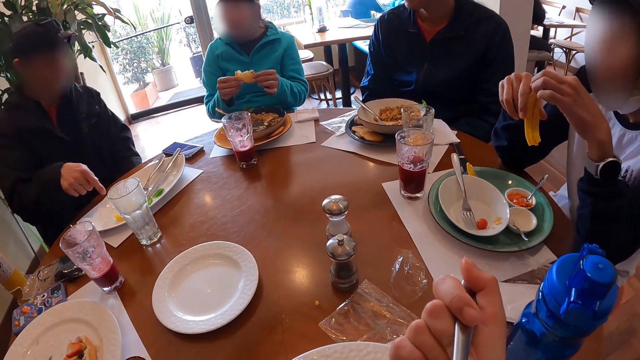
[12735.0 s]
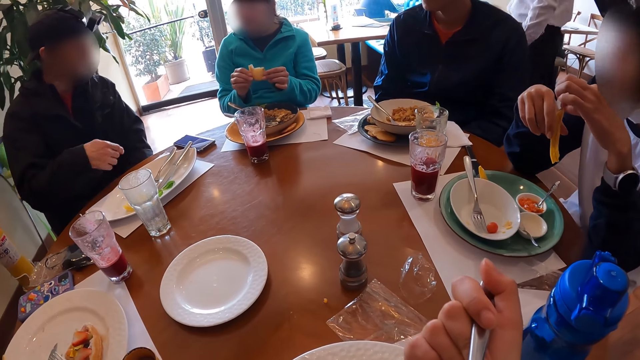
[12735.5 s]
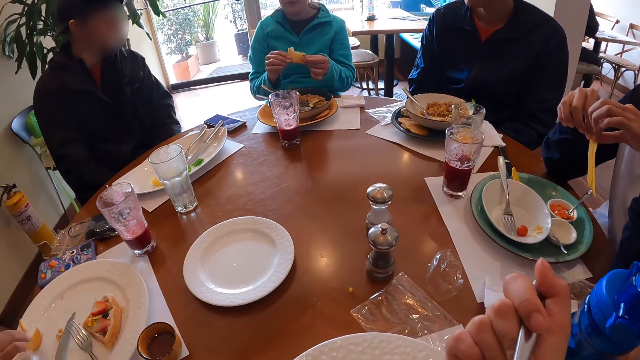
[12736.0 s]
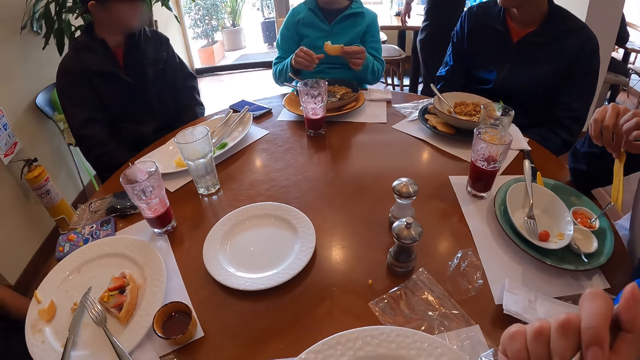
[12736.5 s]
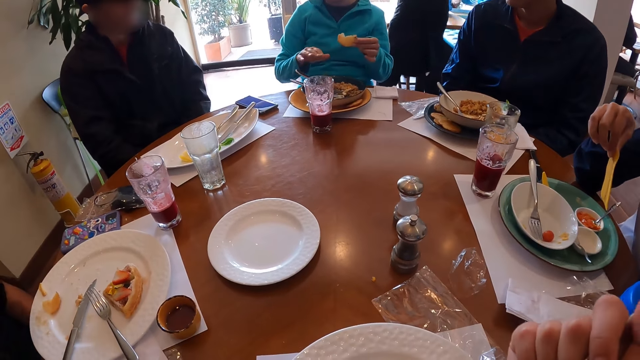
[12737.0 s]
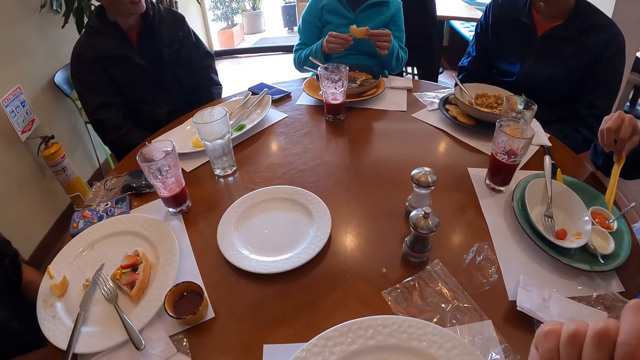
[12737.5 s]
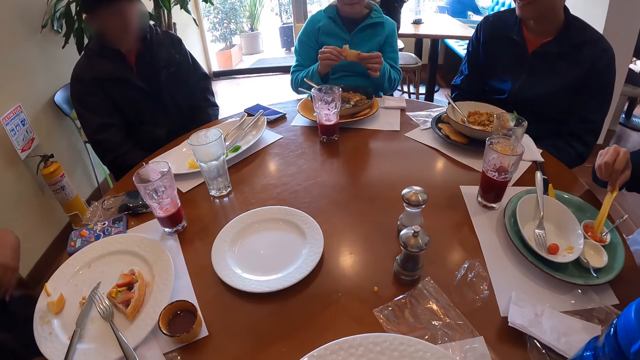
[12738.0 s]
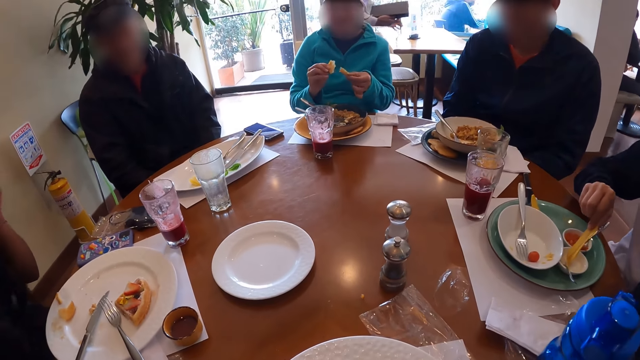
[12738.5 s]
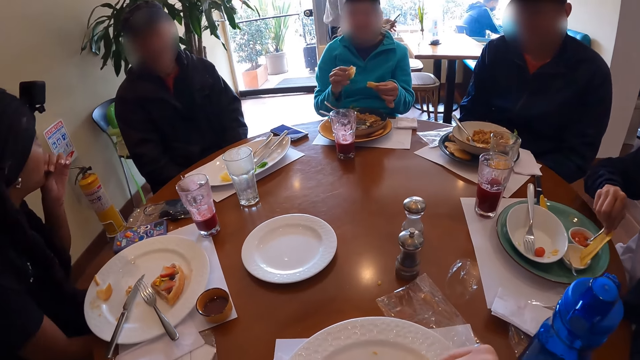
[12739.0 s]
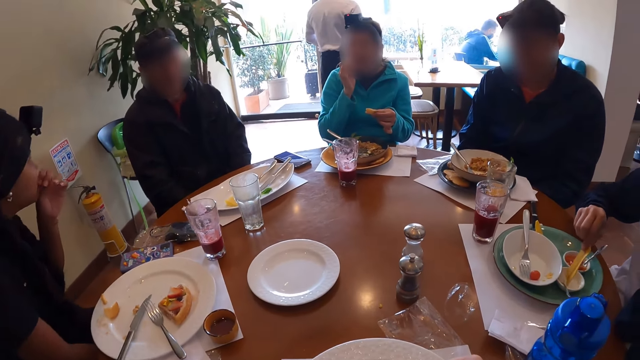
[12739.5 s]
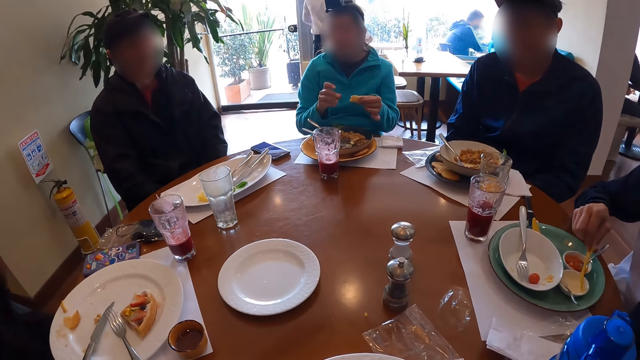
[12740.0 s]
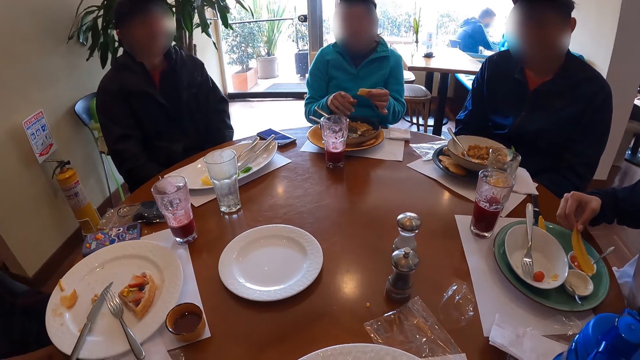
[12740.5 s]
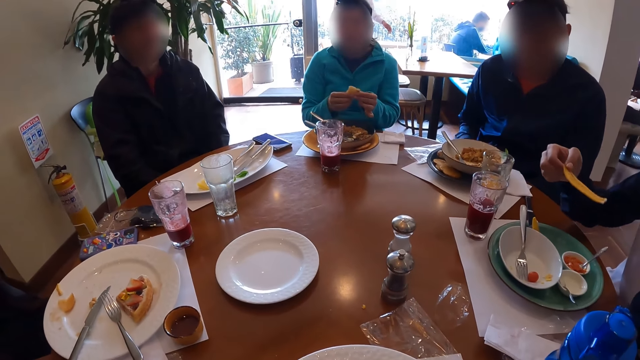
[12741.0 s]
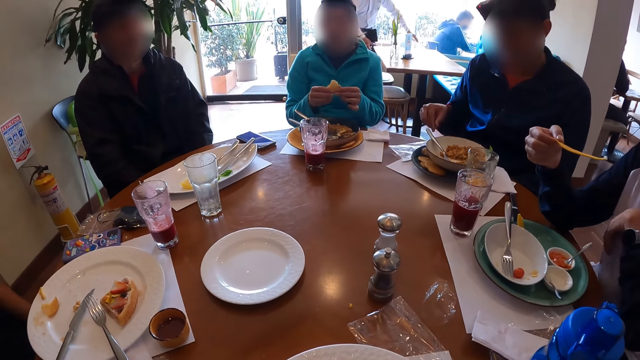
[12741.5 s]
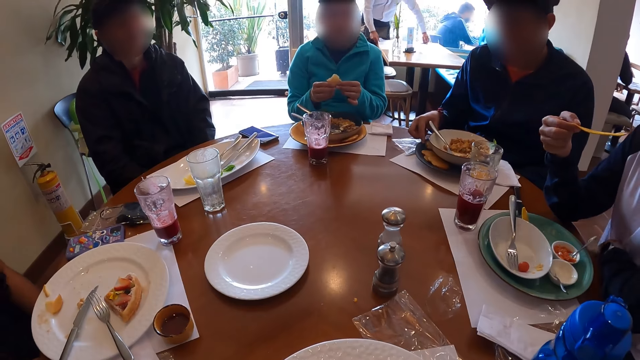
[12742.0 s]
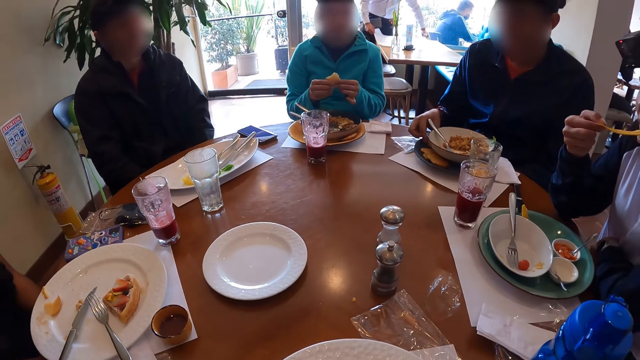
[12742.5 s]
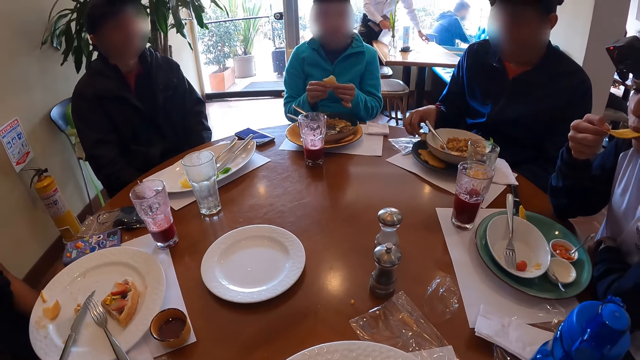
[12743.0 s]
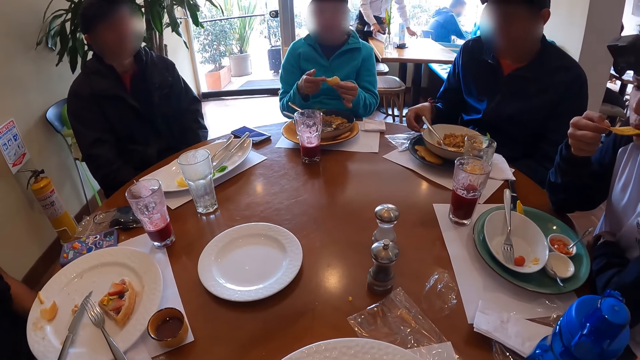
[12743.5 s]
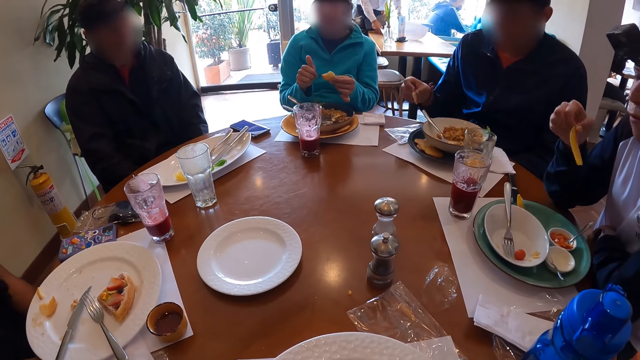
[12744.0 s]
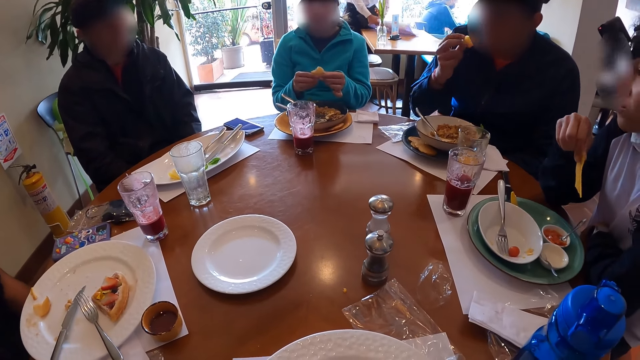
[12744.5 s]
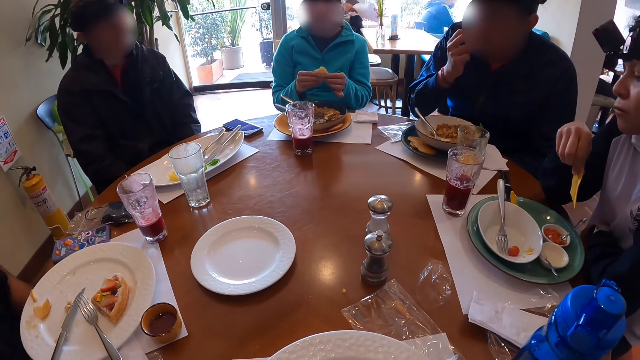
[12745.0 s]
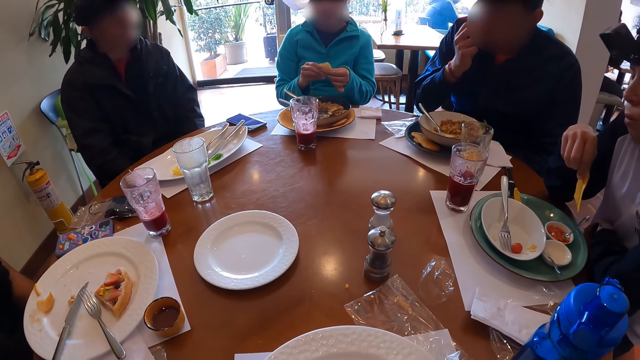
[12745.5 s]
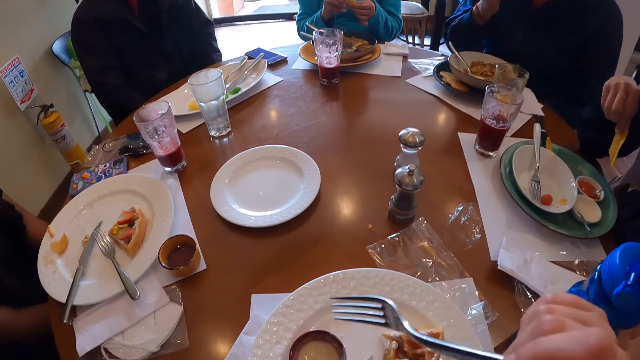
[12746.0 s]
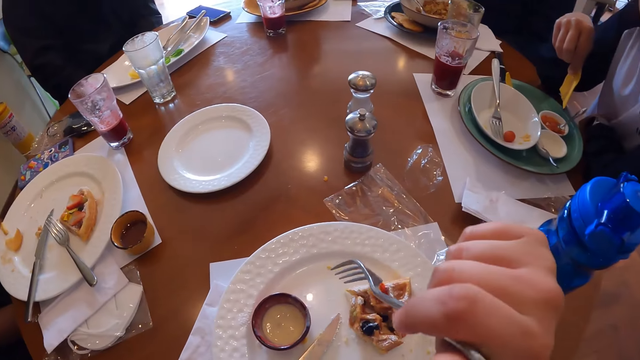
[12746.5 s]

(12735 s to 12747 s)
A woman transfers the slice of chips from her right hand to her left hand. Another woman removes her left hand from the slice of pancake. The first woman transfers the slice of chips from her left hand to her right hand. The other woman holds the slice of pancake with both hands and tears the slice of pancake in both hands with both hands. The first woman picks some dipping sauce with the slice of chips in her right hand. The other woman eats the slice of pancake in her right hand and holds the slice of pancake with both hands. The first woman eats from the slice of chips in her right hand. A man picks pancake from the green plate on the table with his right hand. The other woman removes her right hand from the slice of pancake in both hands and holds the slice of pancake with both hands. The man eats the pancake in his right hand.

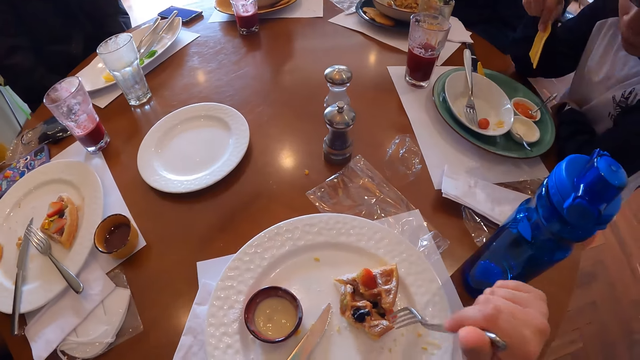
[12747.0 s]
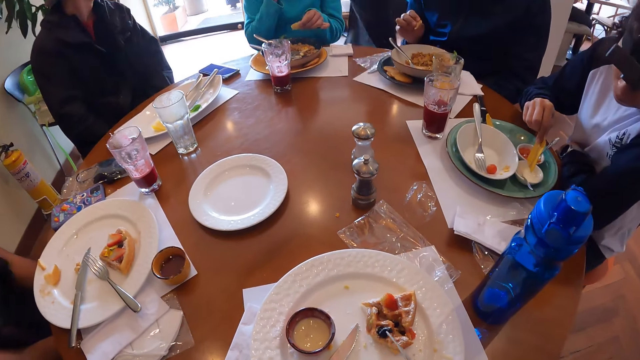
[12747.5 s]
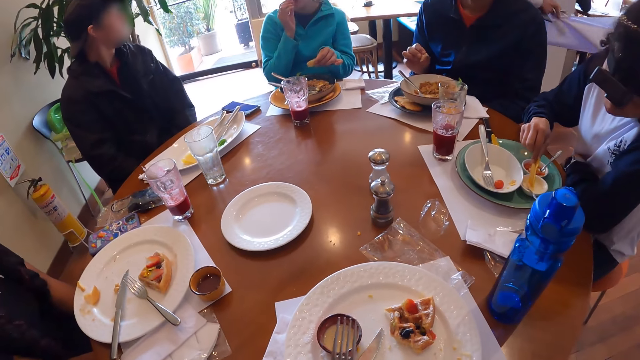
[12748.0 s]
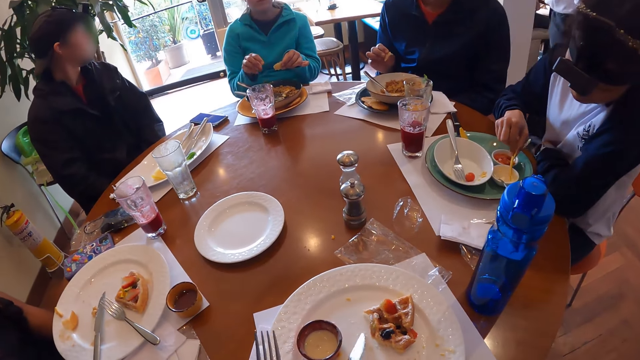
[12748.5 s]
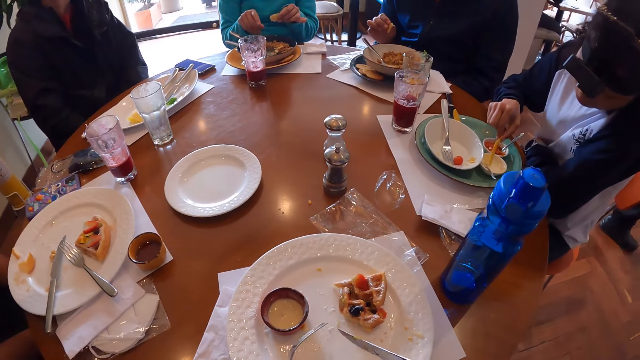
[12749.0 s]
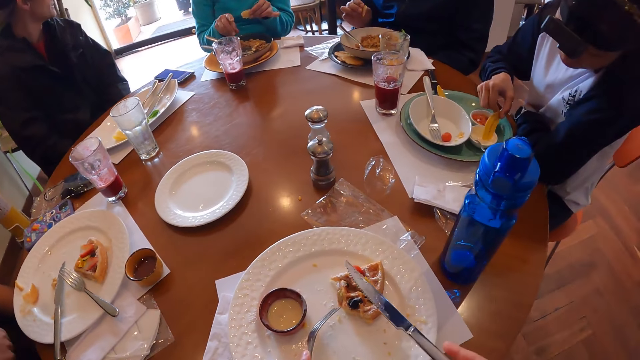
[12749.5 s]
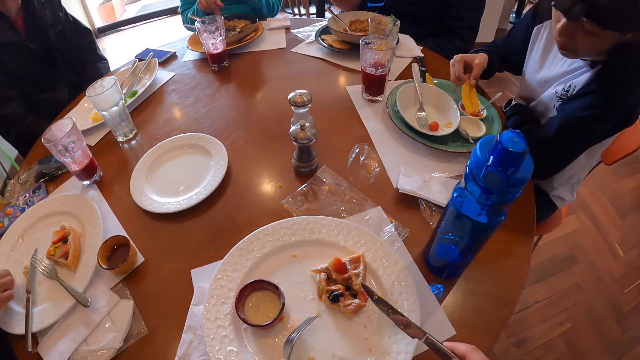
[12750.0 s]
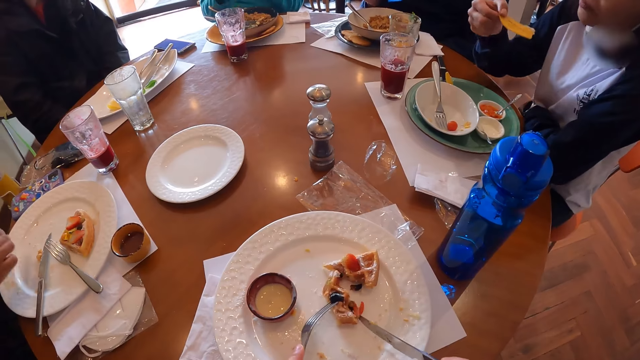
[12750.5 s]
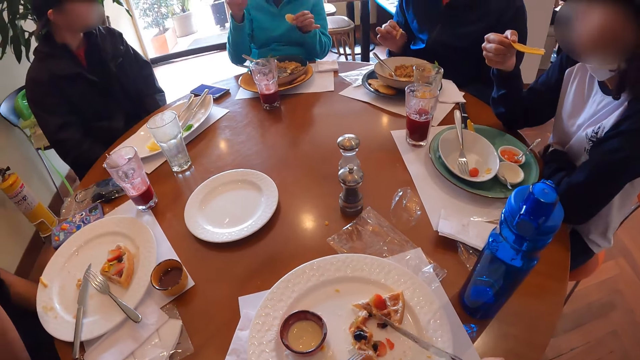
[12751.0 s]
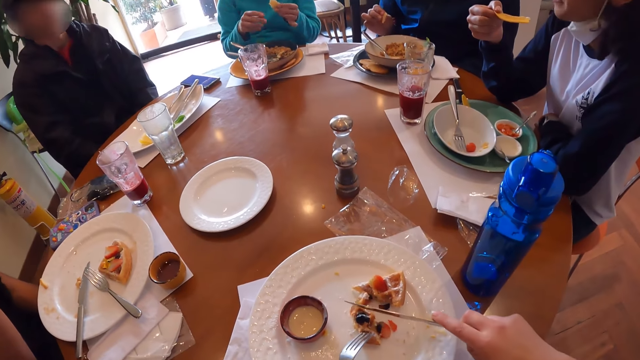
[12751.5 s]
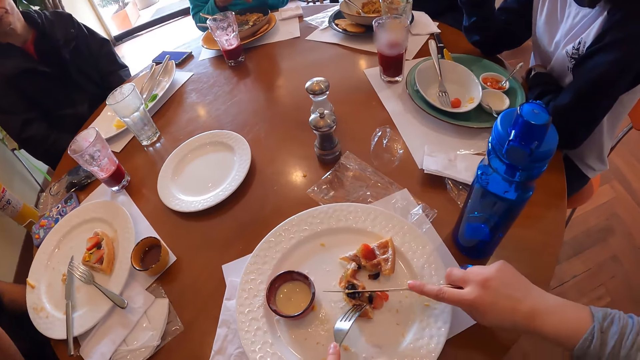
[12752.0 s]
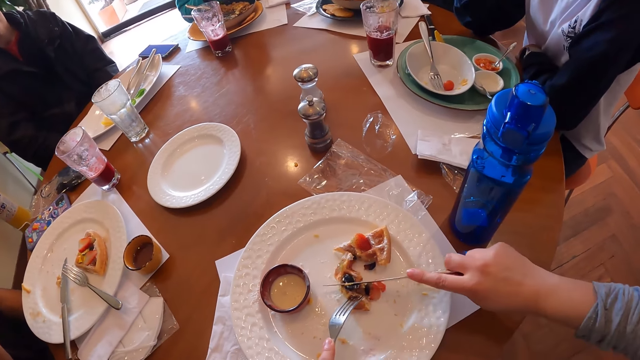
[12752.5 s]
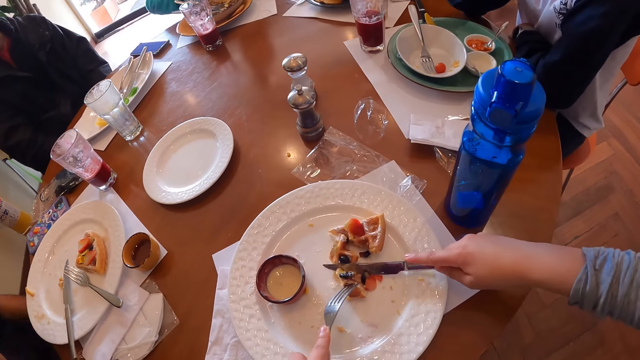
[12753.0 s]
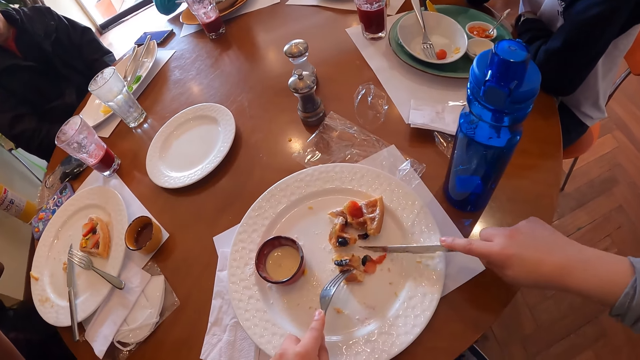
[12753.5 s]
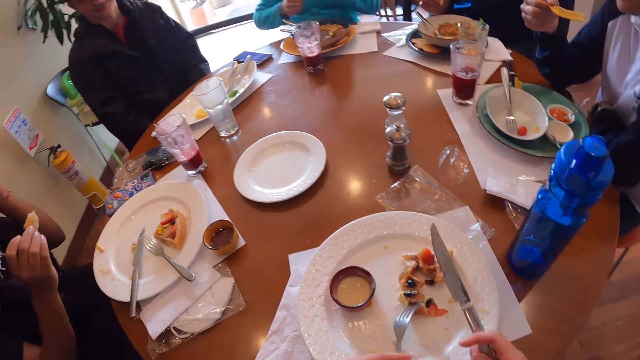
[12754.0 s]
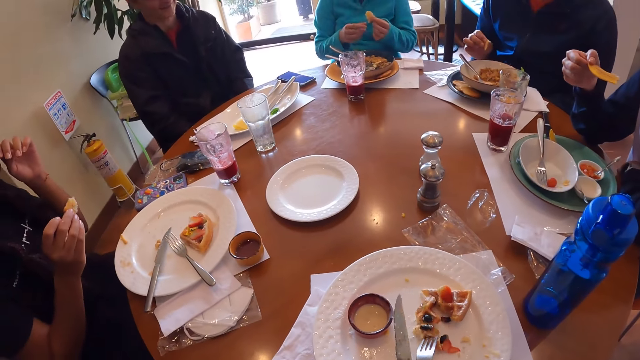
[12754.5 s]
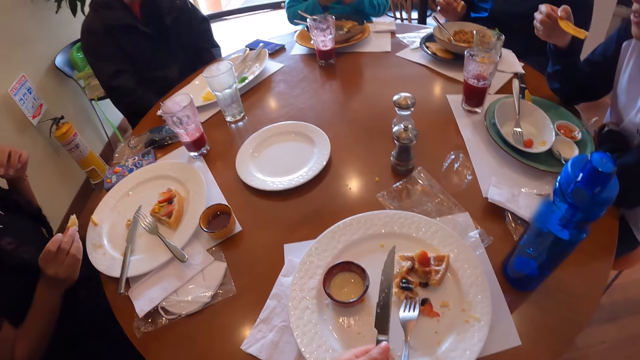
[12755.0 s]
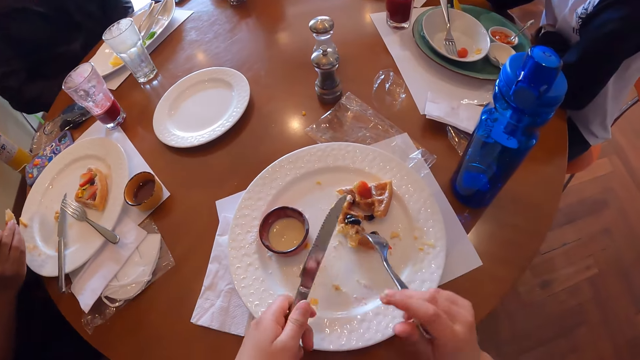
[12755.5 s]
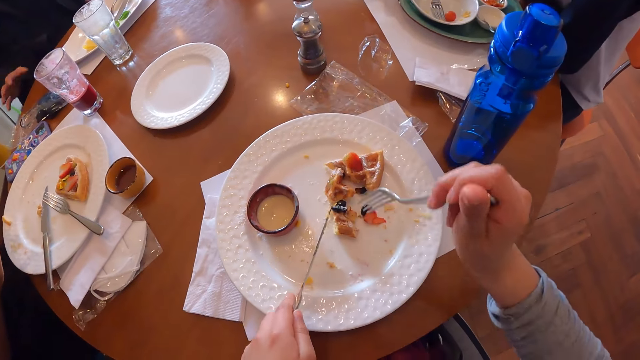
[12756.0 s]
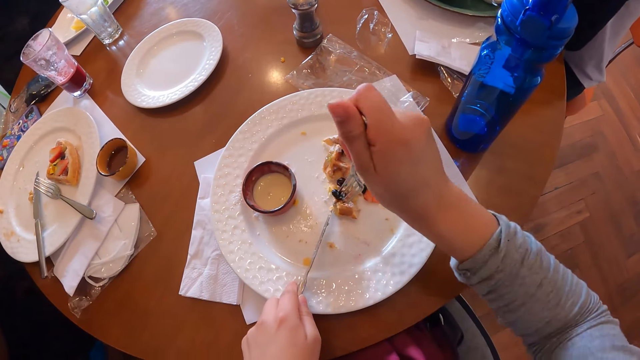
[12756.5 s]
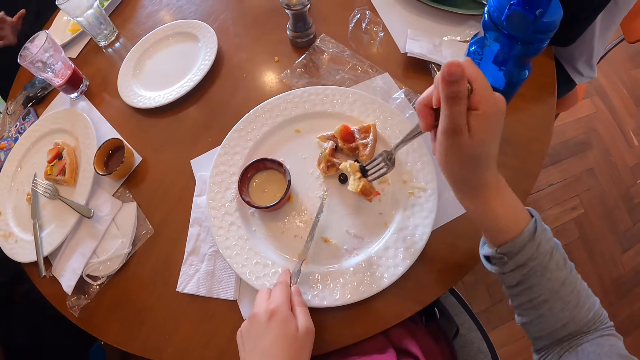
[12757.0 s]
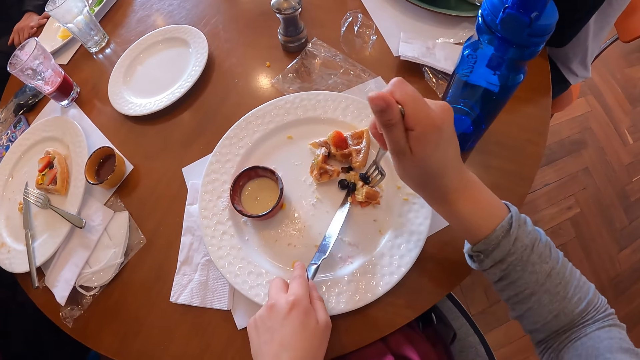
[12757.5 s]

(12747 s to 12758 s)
A woman picks some dipping sauce with the slice of chips in her right hand. Another woman picks a crumb of waffles from the plate on the table with her right hand. The first woman eats from the slice of chips in her right hand. The camera wearer cuts some waffles with the fork in her left hand and the table knife in her right hand. She interchanges the fork and table knife in both hands. She picks some waffles from the plate on the table with the fork in her right hand.
